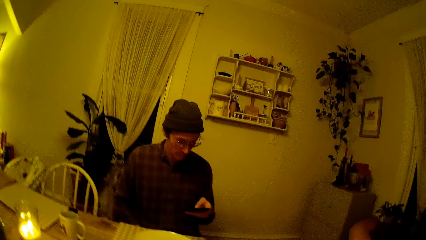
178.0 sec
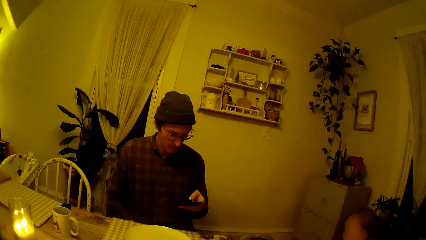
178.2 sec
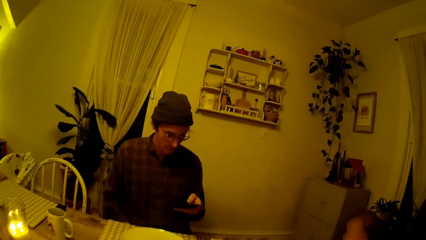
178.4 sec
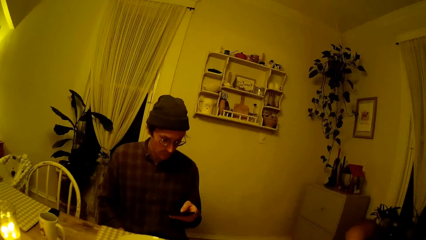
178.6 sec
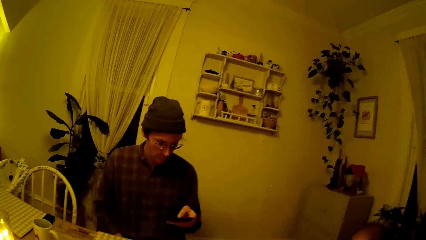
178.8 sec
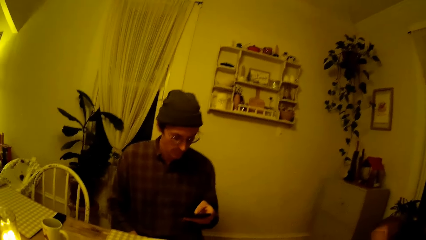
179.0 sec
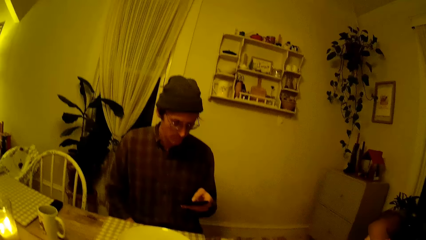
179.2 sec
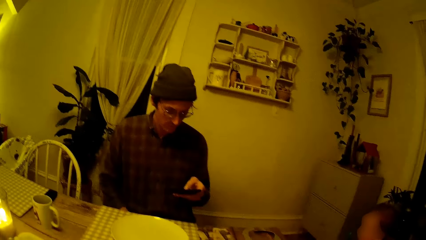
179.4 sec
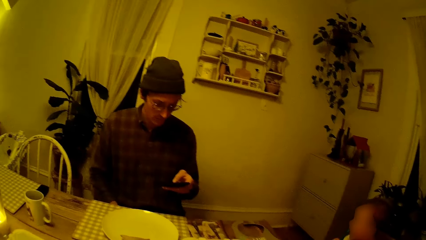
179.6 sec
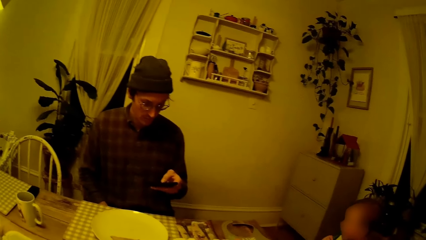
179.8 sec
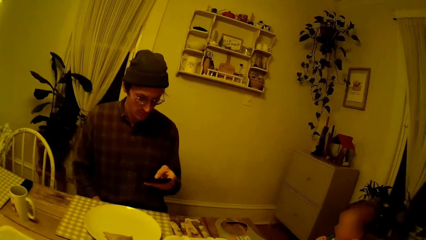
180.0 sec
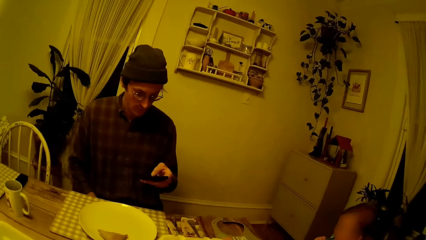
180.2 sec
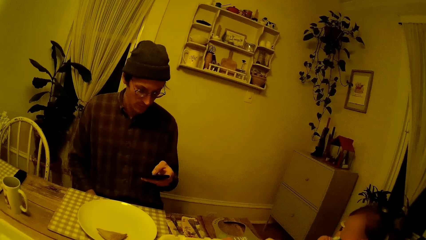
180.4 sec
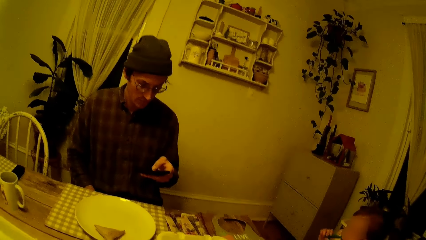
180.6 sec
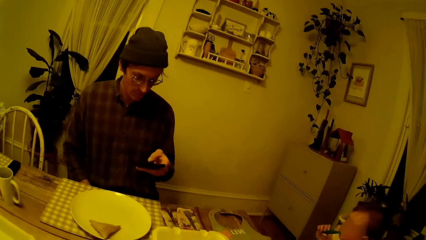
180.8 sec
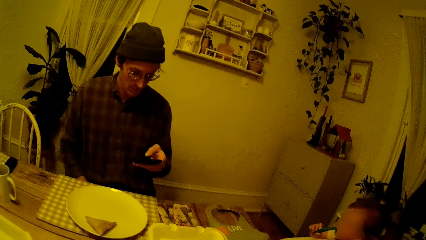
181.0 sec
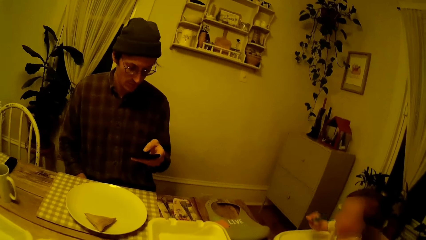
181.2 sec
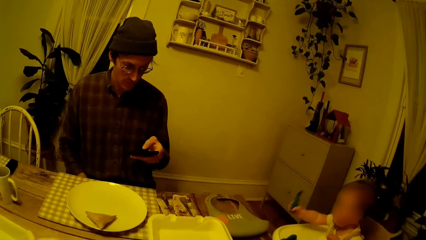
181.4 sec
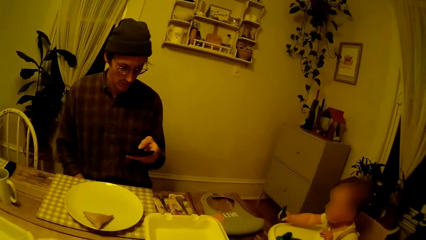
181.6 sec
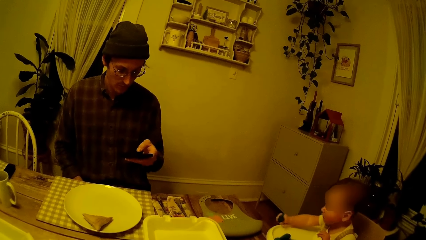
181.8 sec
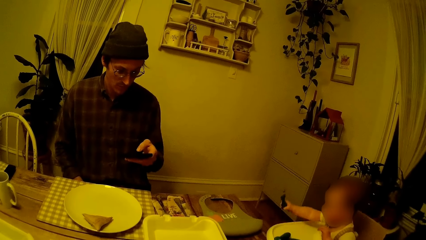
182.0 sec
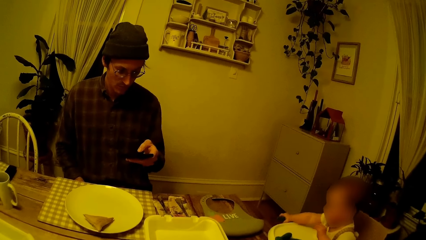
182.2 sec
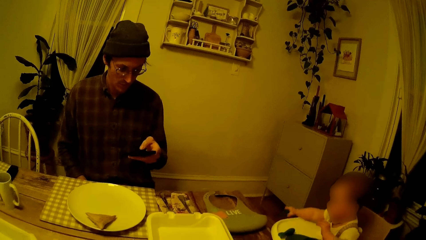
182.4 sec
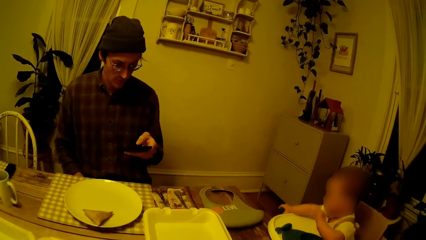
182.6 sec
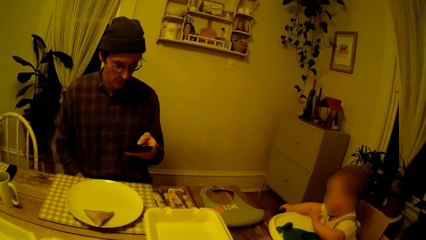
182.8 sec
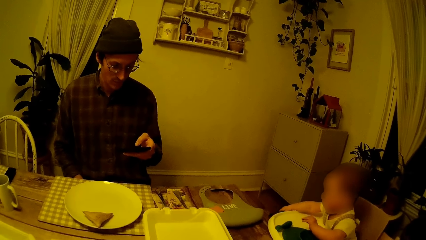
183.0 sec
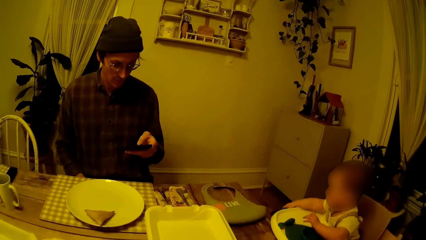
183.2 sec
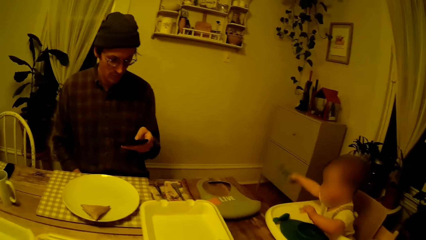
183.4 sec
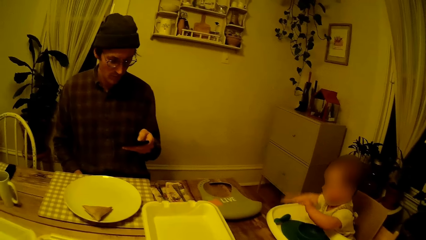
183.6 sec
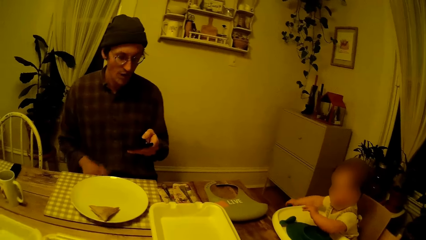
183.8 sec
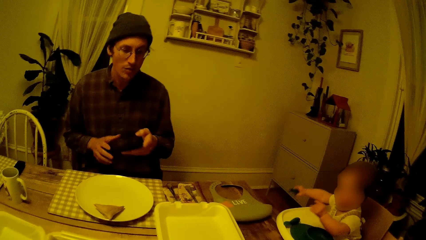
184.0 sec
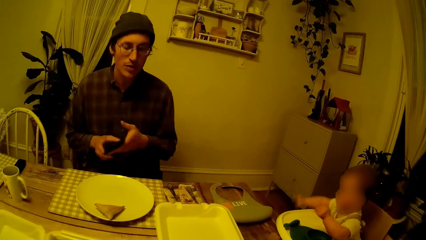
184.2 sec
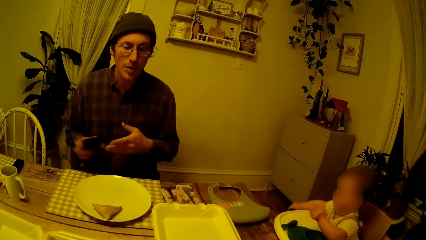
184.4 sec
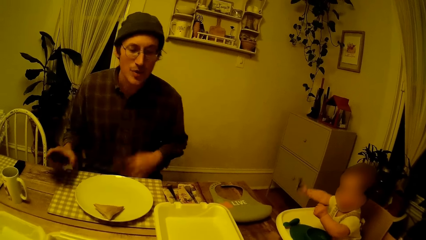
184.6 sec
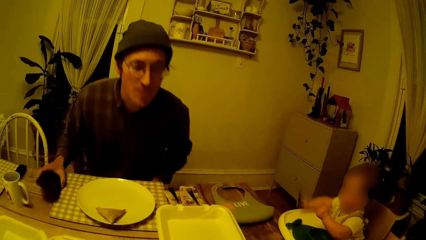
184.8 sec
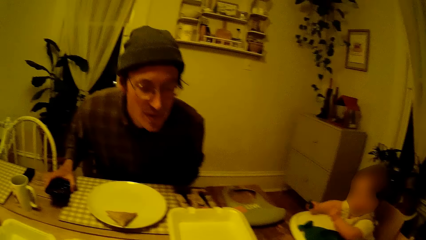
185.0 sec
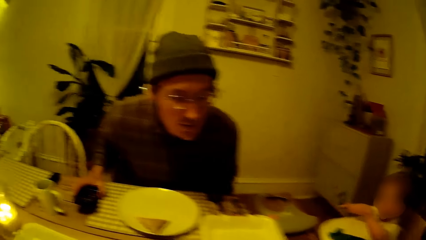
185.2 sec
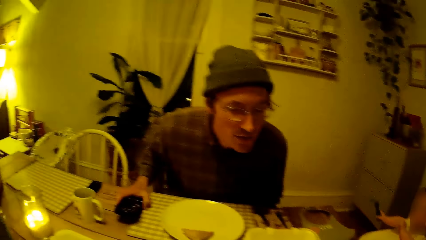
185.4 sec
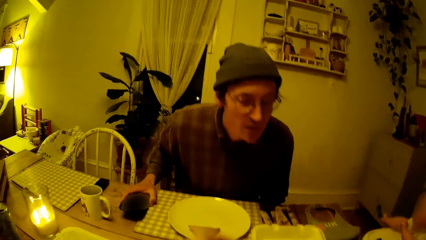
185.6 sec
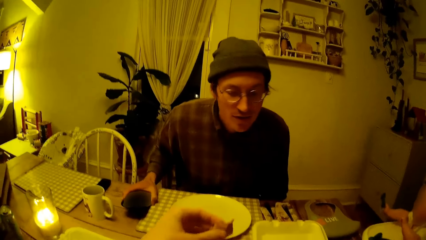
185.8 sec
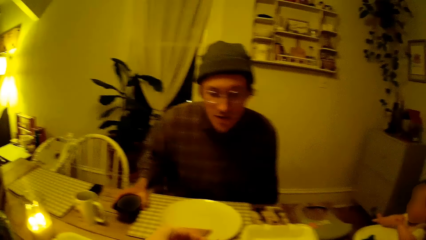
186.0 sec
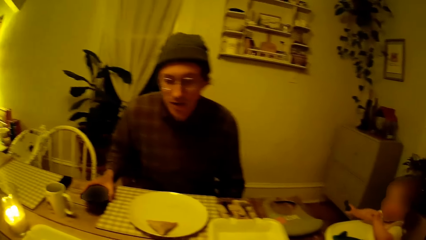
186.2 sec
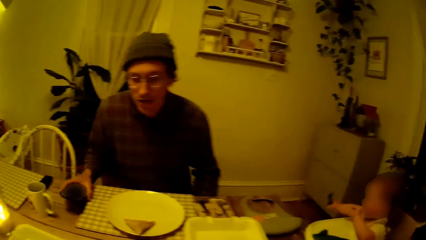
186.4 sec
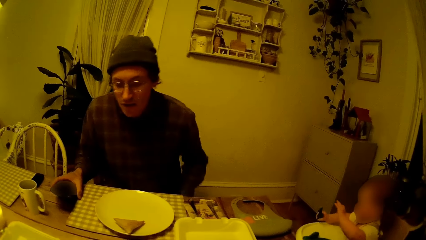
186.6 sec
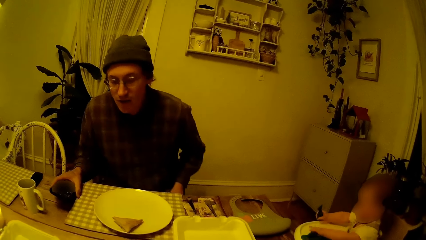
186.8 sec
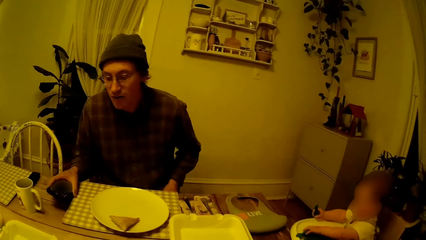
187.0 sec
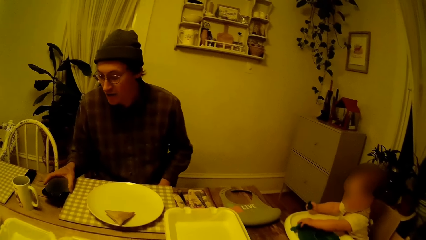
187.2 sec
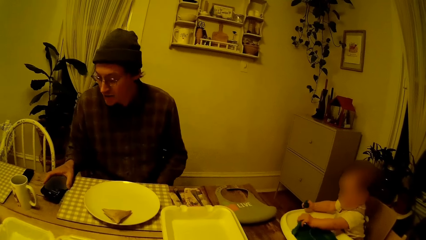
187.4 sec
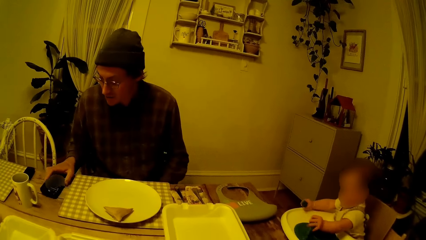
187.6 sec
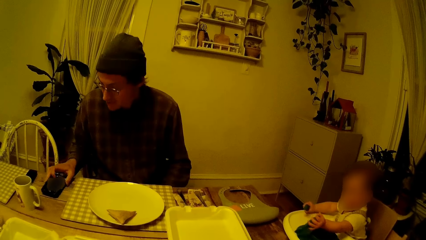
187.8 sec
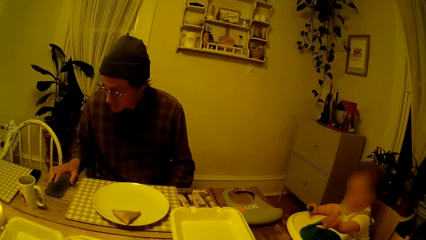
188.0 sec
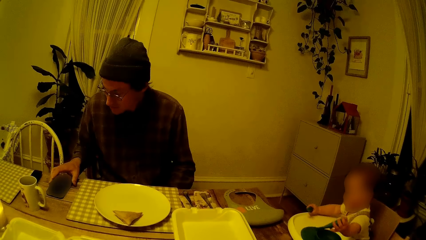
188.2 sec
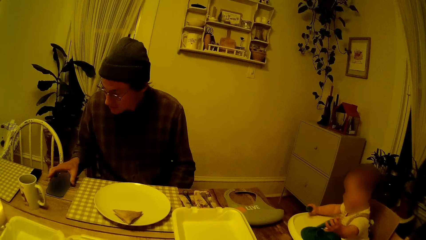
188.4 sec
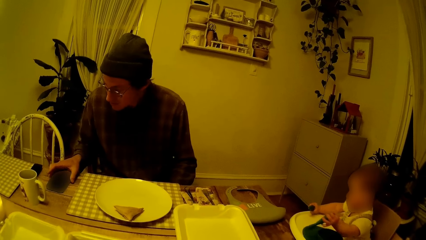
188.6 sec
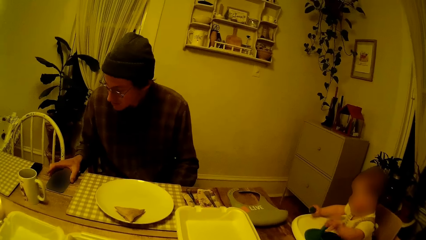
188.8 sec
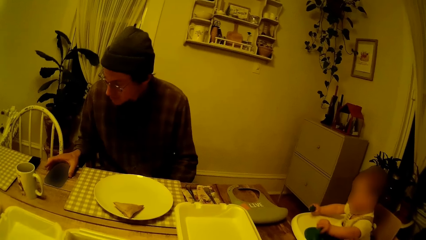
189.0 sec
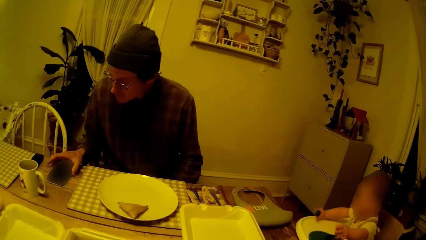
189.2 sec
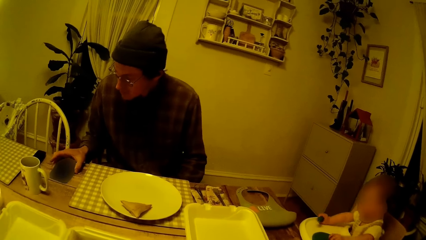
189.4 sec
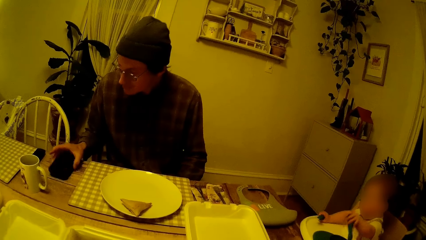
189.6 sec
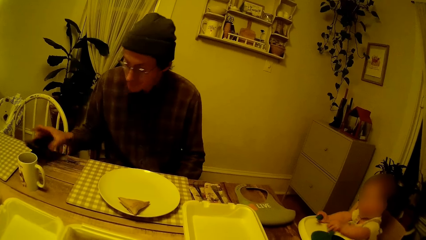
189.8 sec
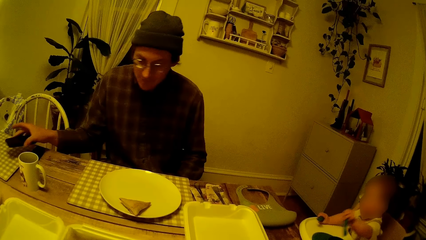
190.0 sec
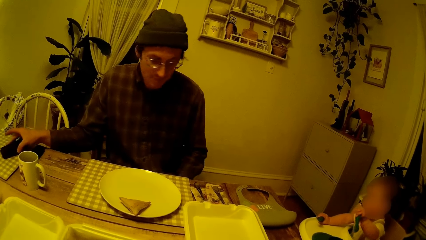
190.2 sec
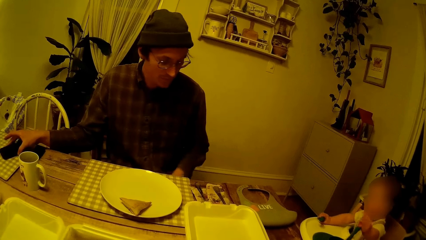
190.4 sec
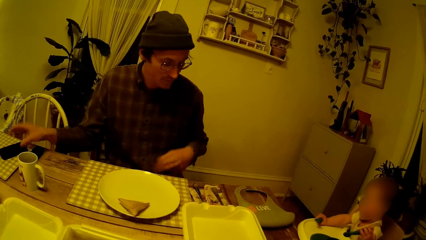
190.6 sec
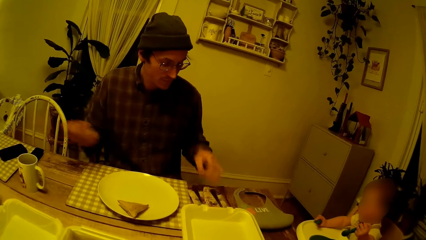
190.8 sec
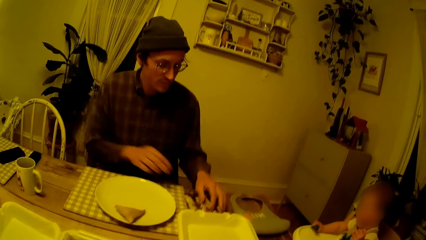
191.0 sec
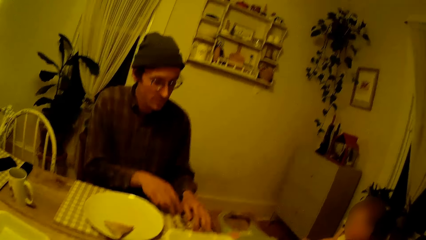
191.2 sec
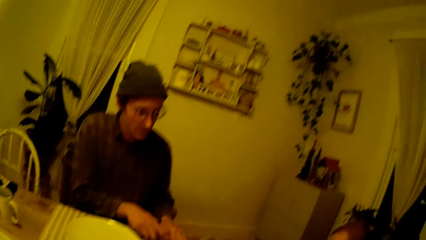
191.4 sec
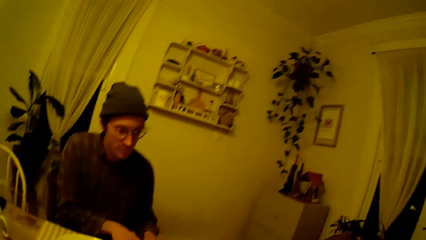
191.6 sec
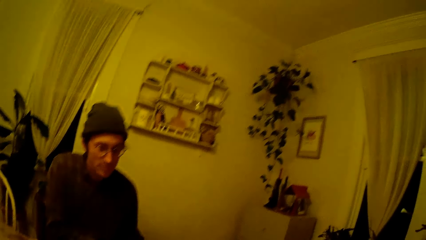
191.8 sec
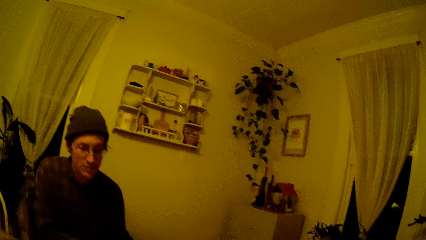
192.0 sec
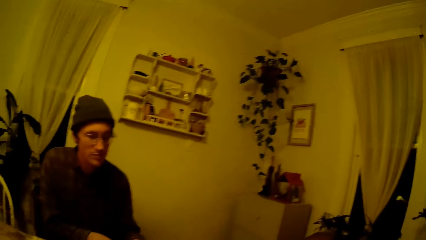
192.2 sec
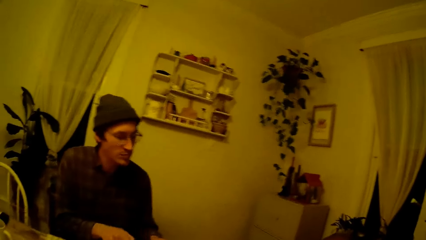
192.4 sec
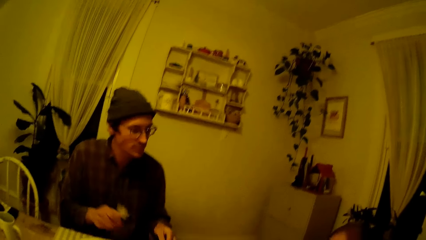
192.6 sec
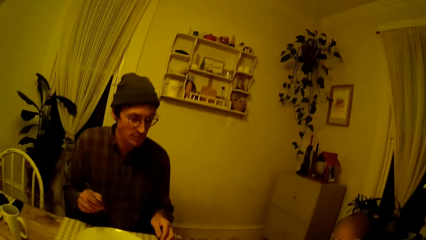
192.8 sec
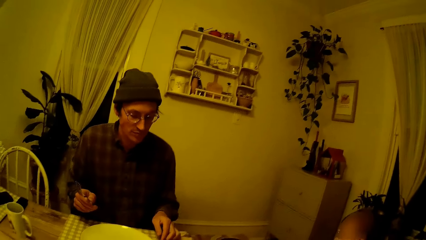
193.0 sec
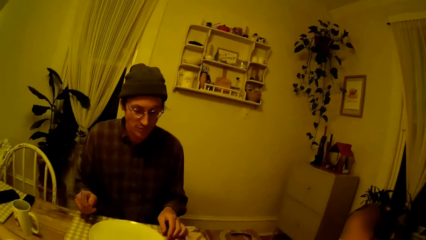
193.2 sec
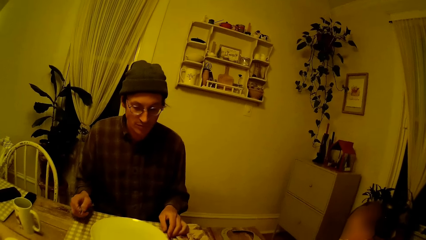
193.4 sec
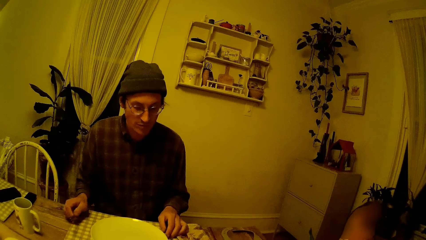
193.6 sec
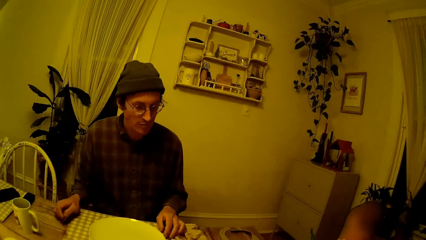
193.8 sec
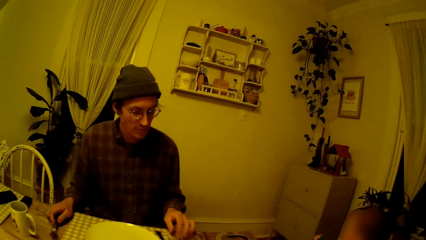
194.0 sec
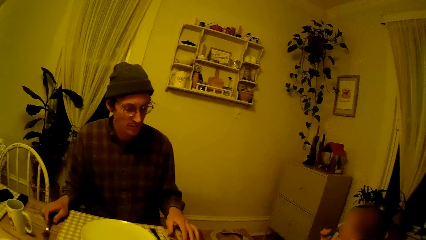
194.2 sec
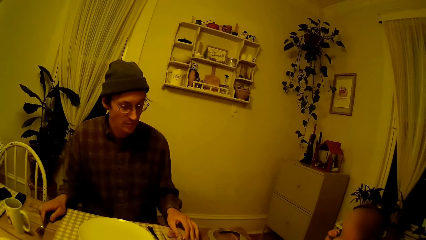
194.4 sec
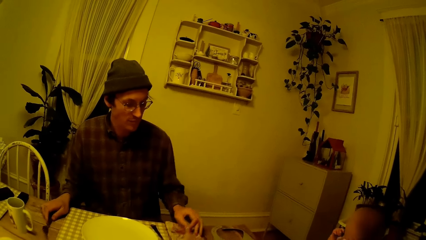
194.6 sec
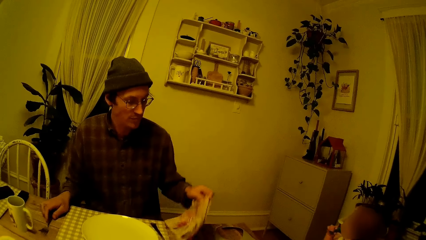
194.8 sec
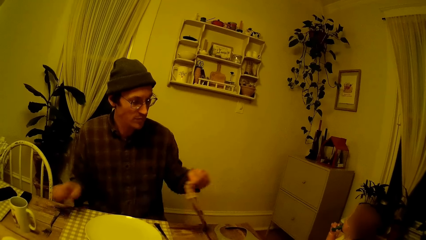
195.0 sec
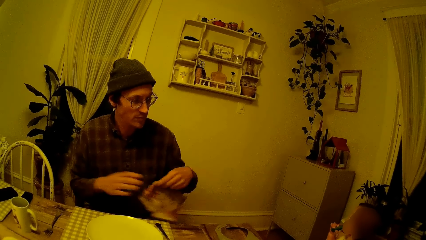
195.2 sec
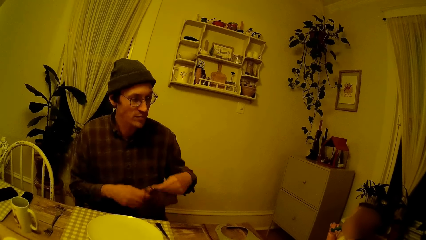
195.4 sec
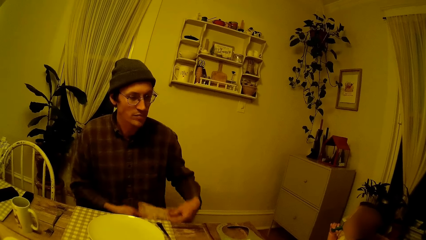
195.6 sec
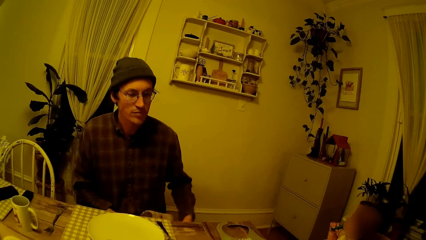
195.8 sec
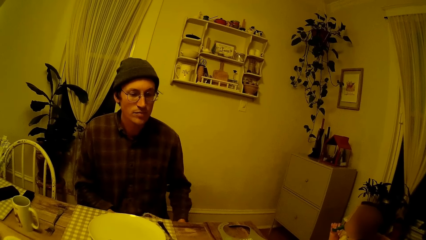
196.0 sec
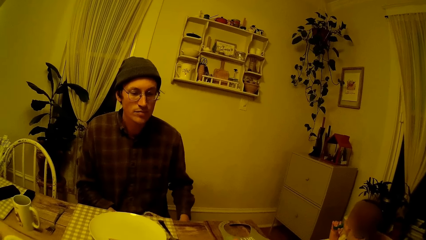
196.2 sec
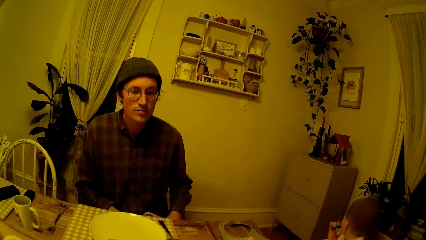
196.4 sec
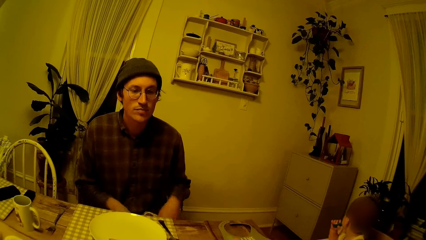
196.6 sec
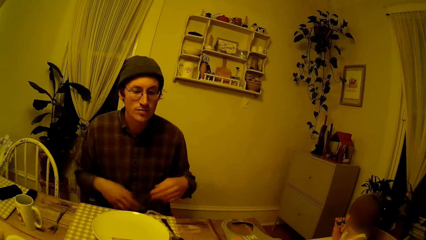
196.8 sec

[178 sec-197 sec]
The baby removes a spoon in his right hand from his mouth. The baby hits the baby walker with his right hand. The man passes the mobile phone from his left hand to his right hand. The baby picks up the spoon on the walker with his left hand. The man drops the mobile phone on the dining table with his right hand. The man moves the mobile phone on the dining table with his right hand. The man picks up a fork on the dining table with his right hand. The man drops the fork on the dining table with his right hand. The man picks up a napkin on the dining table with his left hand. The baby dips the spoon in his right hand to his mouth. The man holds the napkin with his right hand. The man places the napkin on his left lap with both hands.
